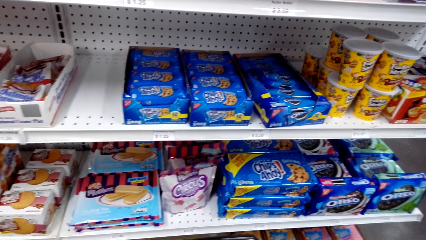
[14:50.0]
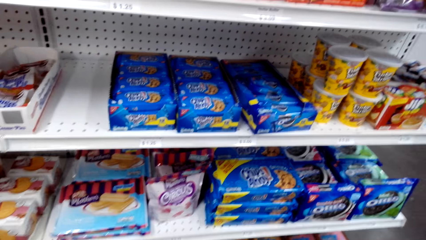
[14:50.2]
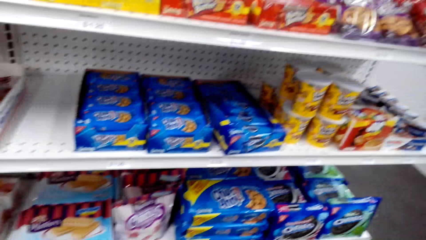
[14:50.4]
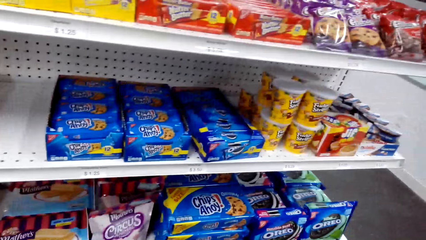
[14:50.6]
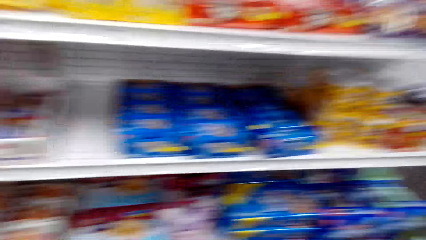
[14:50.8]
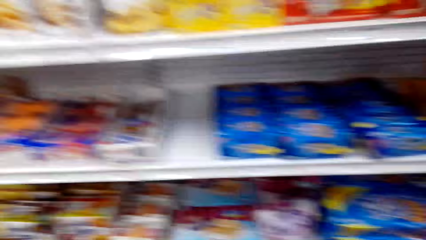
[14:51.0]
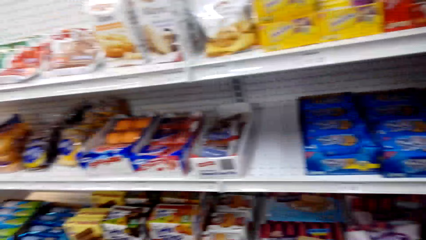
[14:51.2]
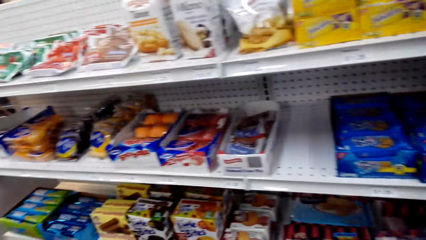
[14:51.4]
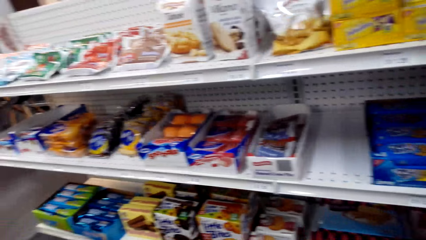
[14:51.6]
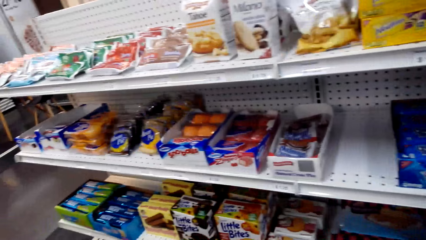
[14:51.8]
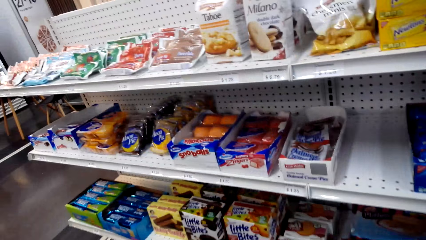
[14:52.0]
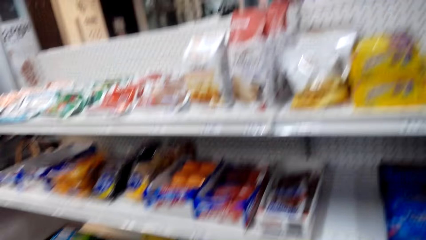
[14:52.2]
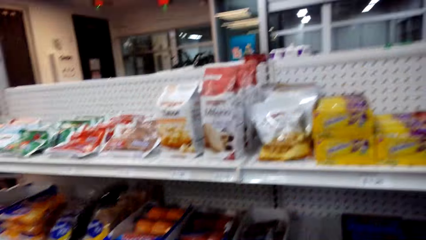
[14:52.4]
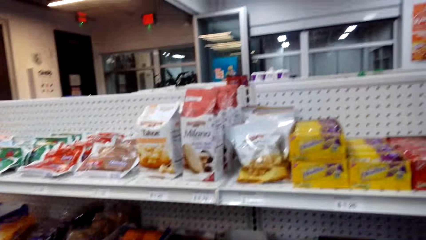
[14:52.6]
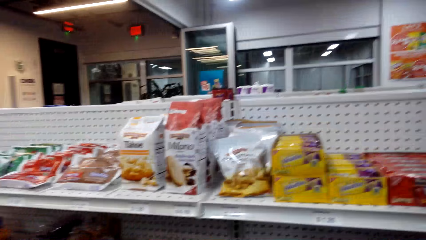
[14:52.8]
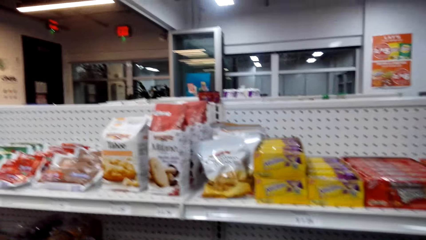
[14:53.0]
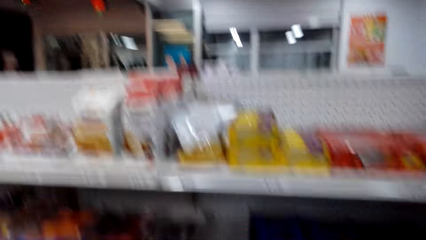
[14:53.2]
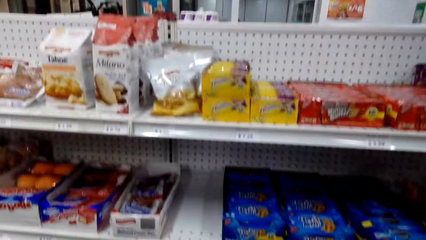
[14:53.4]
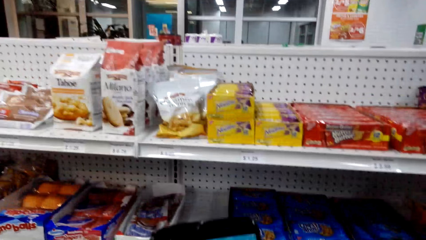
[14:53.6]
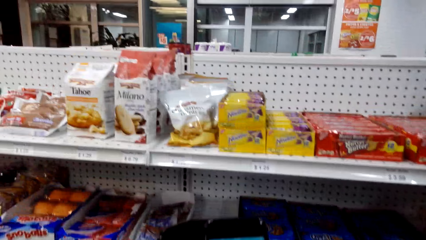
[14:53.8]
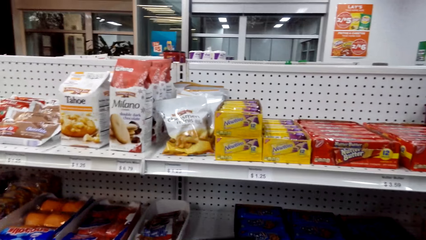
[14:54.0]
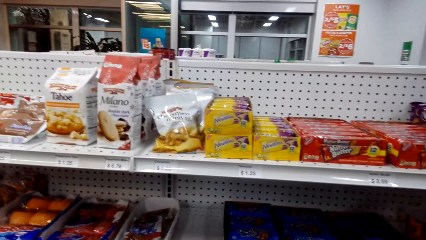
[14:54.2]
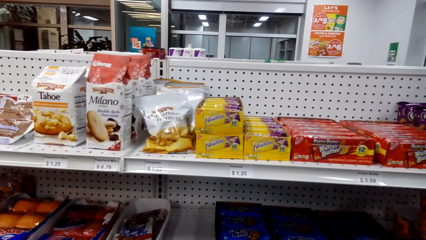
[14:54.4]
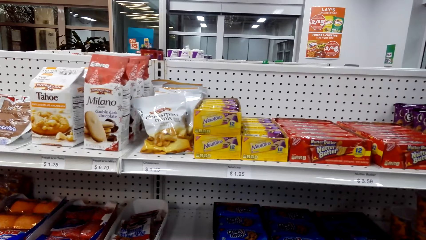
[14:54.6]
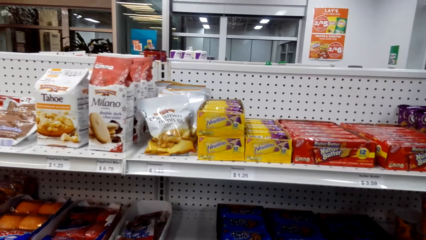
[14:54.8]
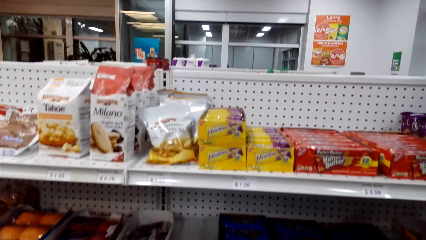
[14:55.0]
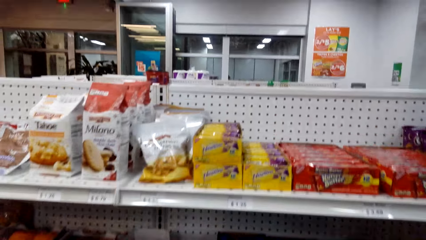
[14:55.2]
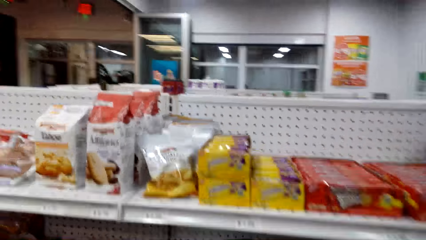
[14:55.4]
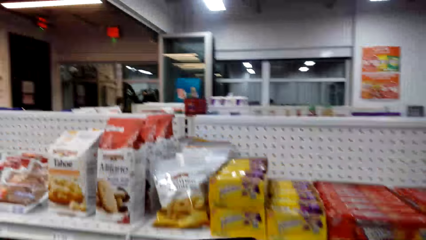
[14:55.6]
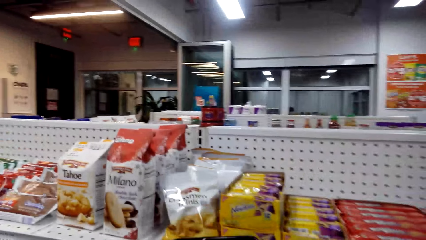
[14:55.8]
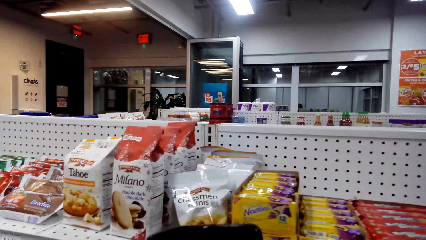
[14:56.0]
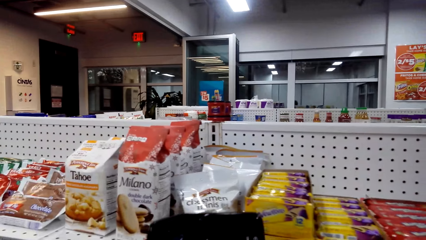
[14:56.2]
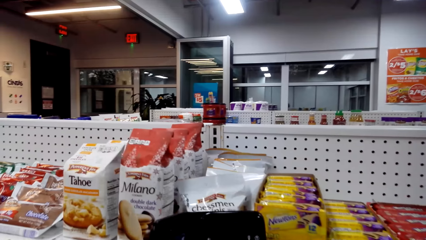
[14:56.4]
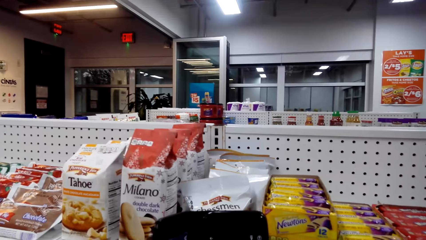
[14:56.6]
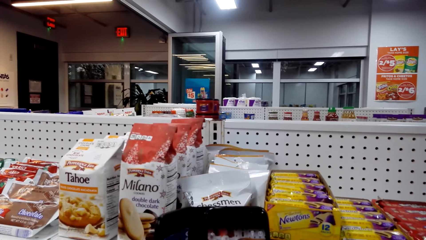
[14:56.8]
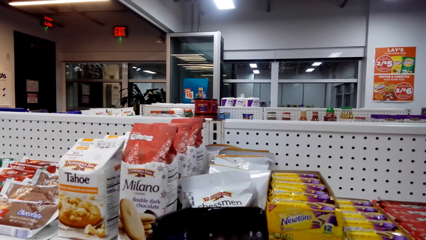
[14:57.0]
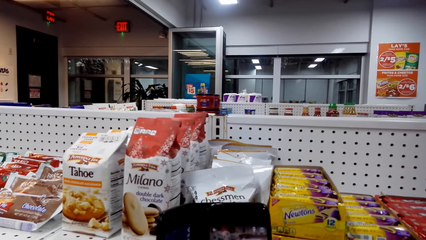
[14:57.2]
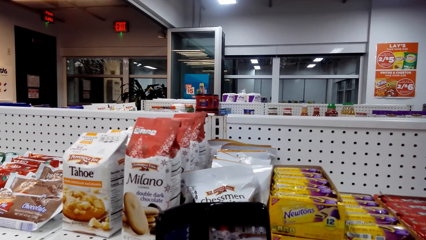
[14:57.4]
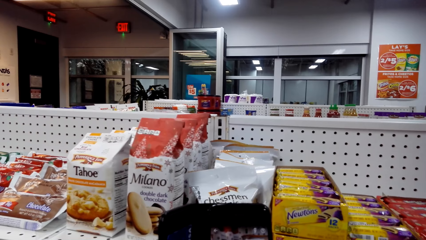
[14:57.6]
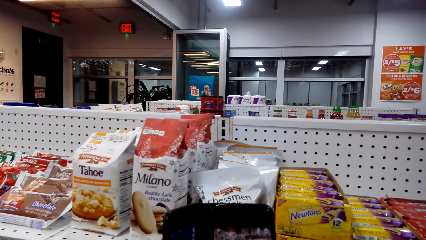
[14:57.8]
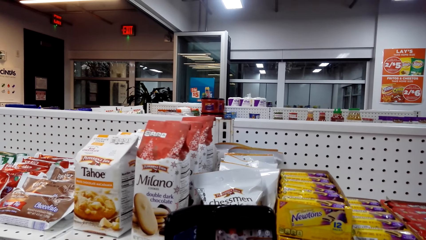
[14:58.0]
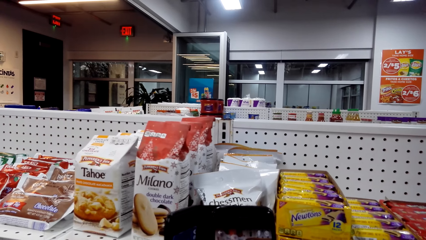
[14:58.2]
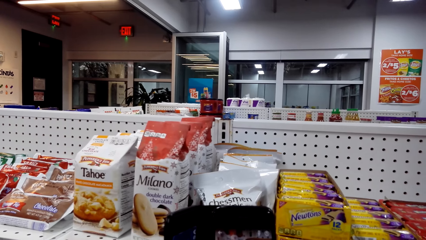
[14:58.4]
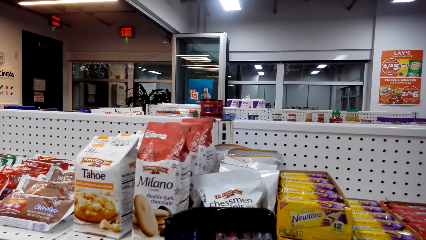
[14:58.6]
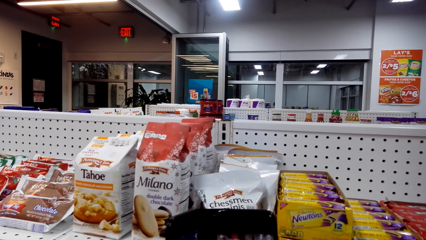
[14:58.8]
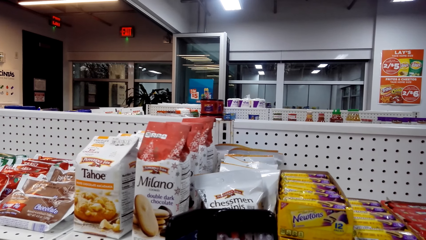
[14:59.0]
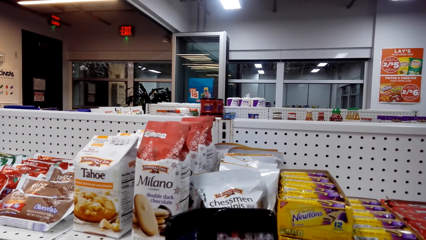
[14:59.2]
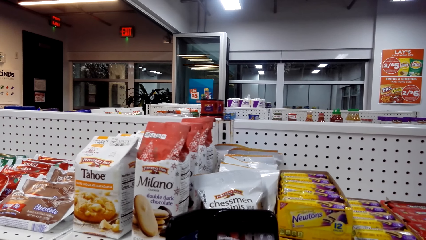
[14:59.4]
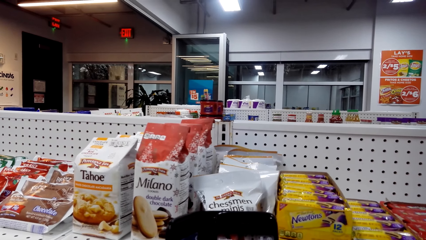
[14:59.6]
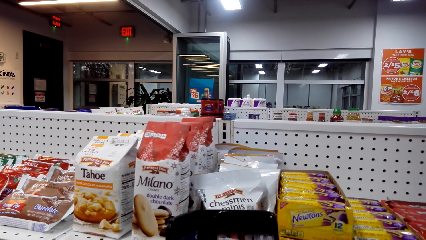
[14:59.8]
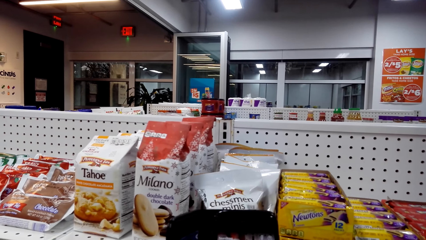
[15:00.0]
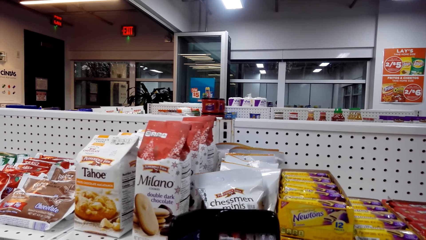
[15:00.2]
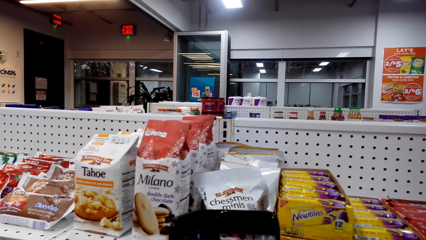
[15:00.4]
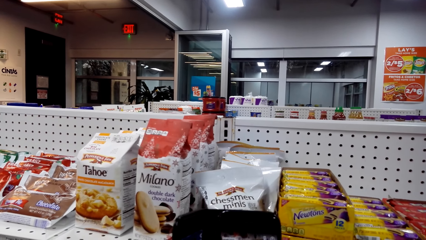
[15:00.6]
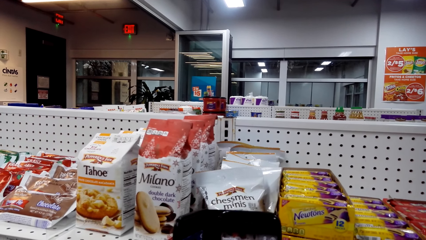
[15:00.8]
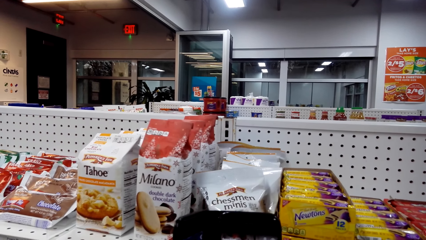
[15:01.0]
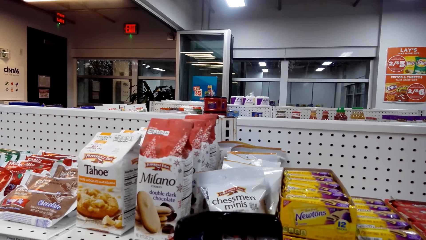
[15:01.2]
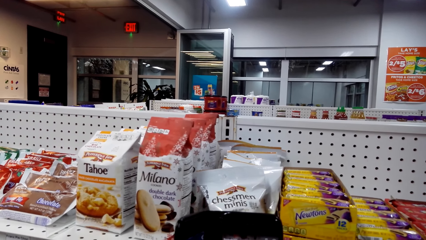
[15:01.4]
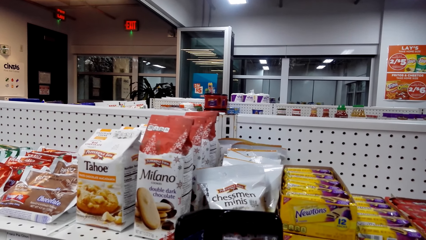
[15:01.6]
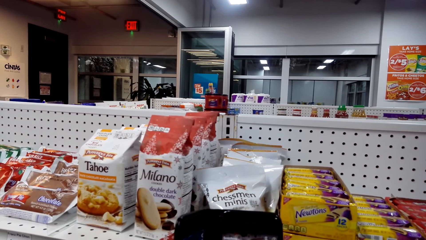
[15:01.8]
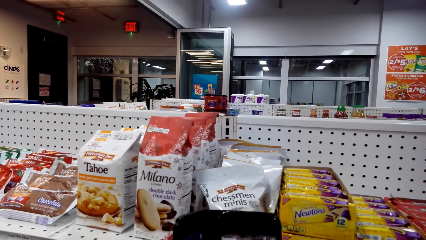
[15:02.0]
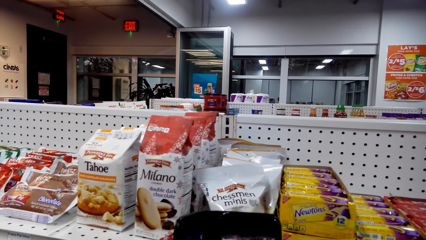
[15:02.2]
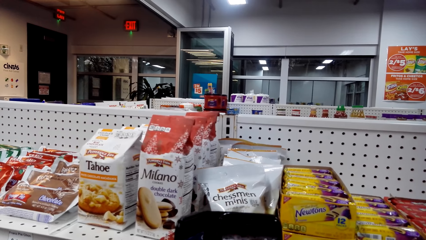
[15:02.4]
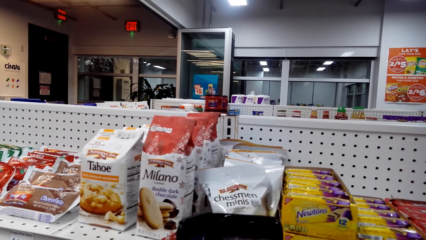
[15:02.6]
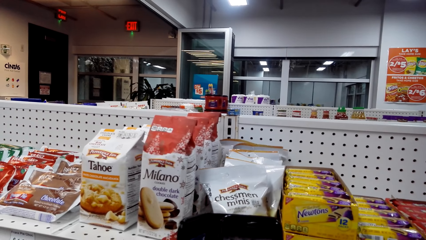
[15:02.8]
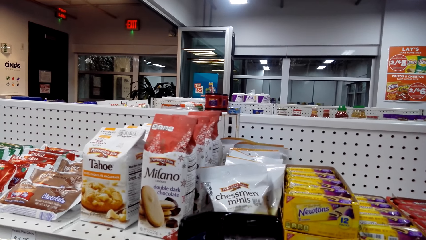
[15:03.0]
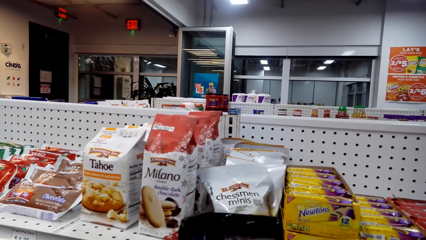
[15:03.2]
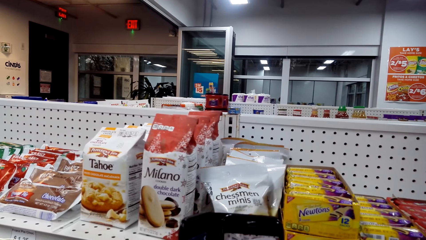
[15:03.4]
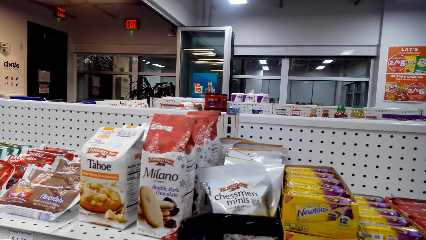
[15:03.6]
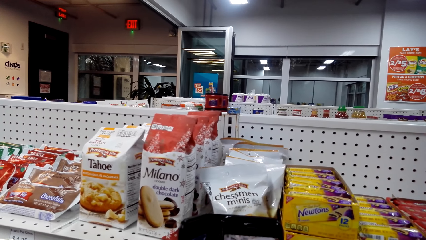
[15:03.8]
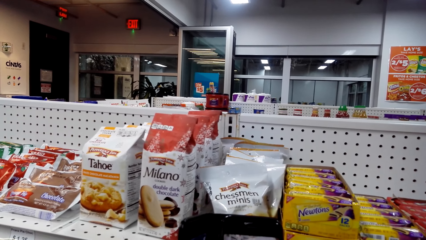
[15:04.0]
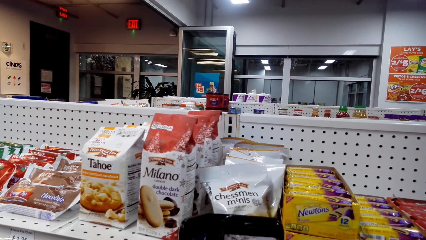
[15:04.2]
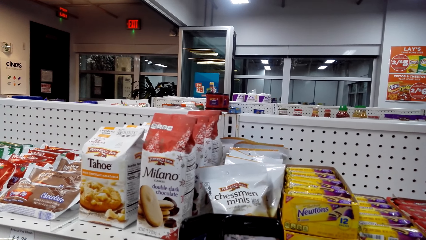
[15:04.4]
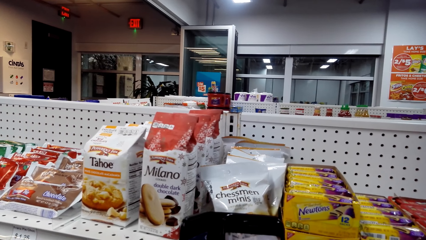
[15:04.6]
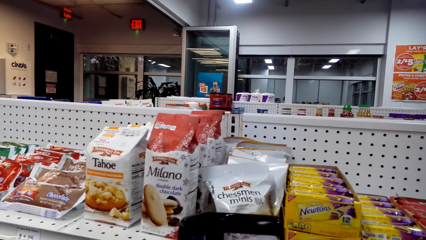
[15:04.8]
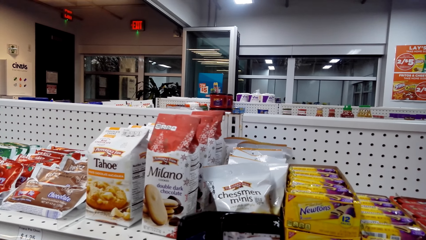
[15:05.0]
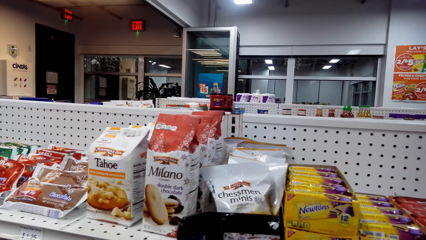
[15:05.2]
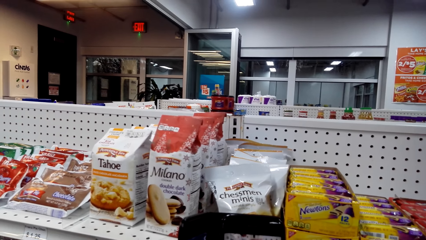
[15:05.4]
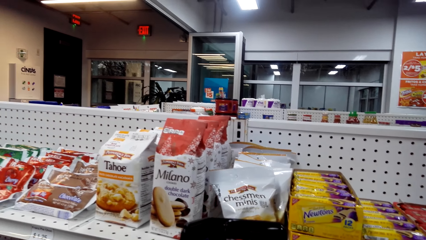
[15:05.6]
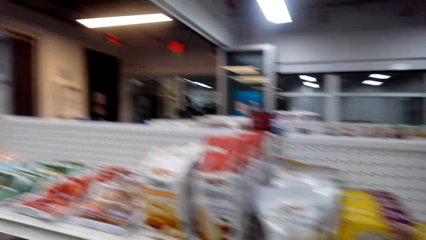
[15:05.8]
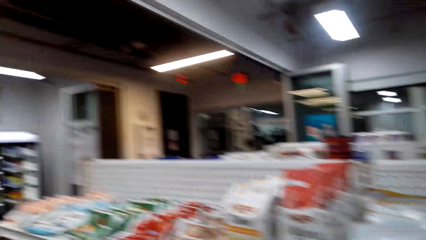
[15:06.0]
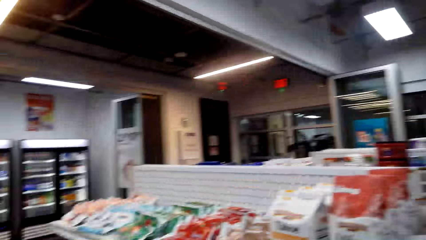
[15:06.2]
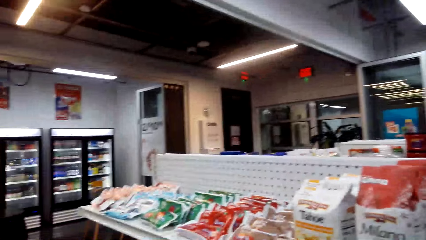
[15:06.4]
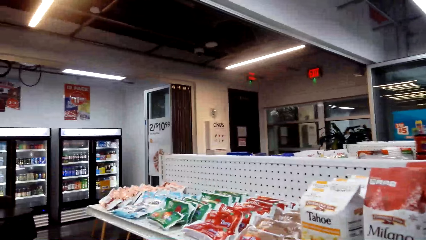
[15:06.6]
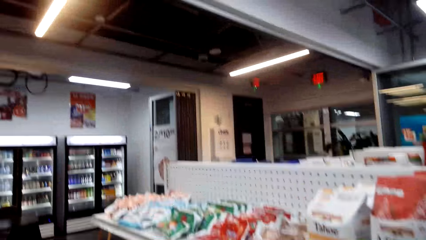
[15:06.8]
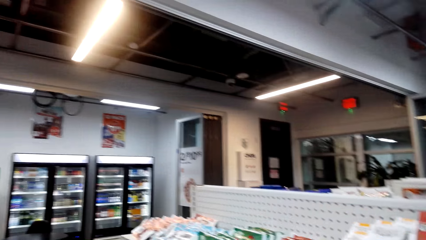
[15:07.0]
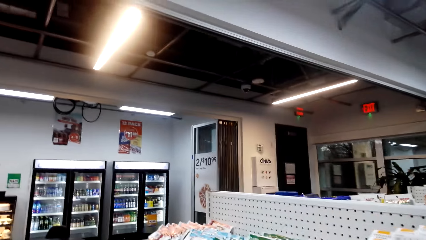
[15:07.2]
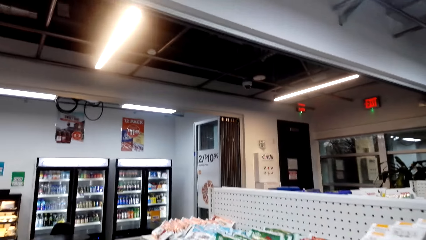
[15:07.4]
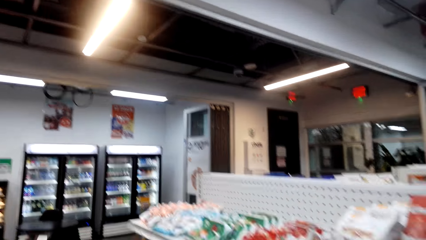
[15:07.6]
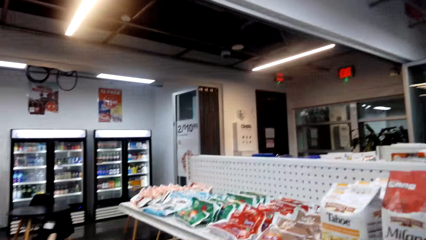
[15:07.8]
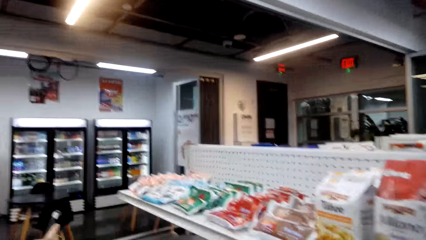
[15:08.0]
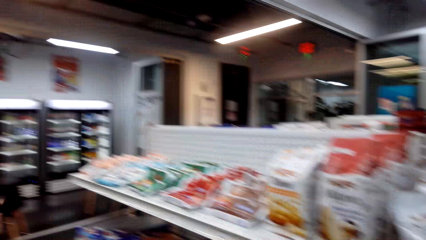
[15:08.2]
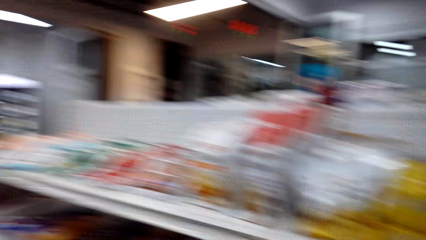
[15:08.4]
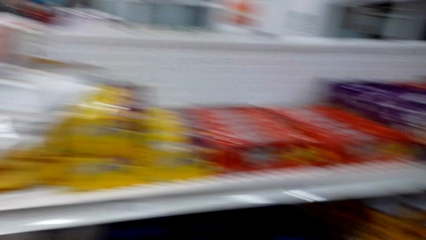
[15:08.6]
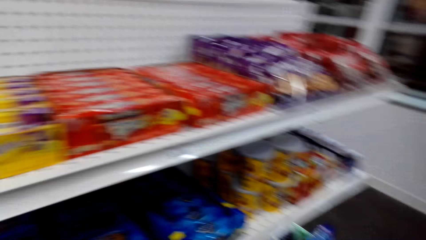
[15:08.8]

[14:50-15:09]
The camera wearer holds a phone. They hold the phone. They look around. A person talks with the camera wearer.
